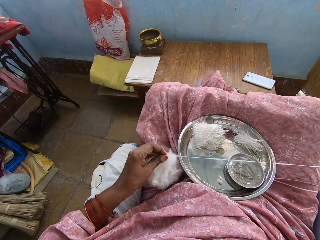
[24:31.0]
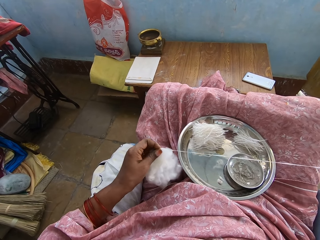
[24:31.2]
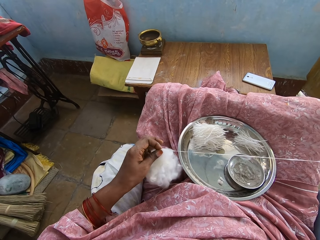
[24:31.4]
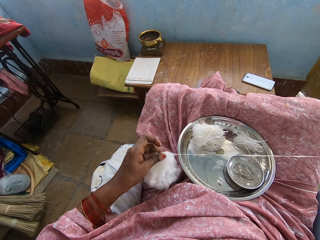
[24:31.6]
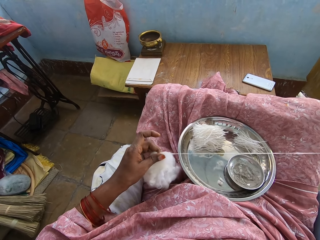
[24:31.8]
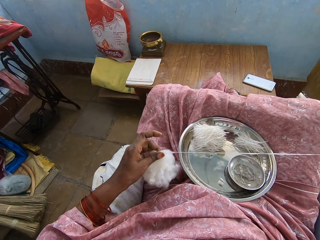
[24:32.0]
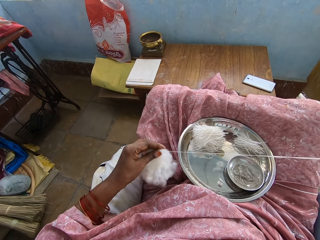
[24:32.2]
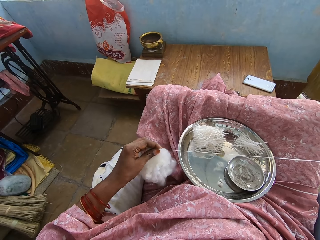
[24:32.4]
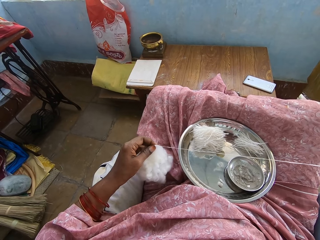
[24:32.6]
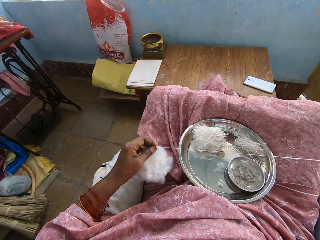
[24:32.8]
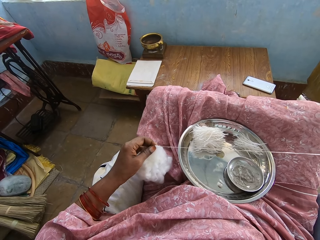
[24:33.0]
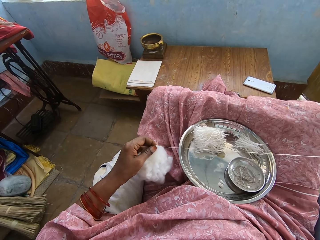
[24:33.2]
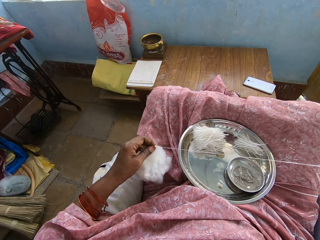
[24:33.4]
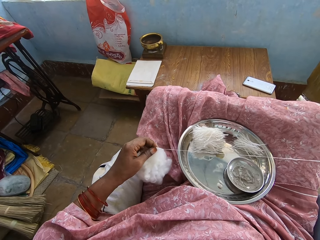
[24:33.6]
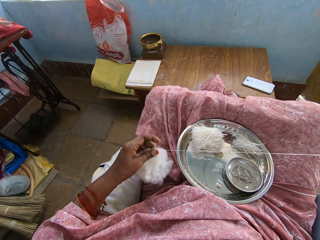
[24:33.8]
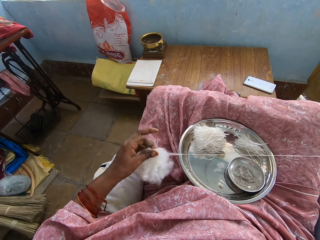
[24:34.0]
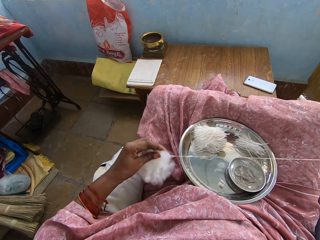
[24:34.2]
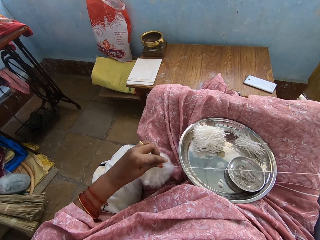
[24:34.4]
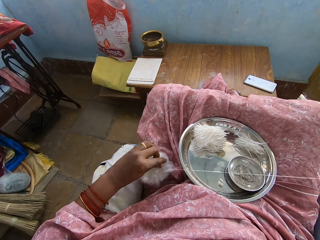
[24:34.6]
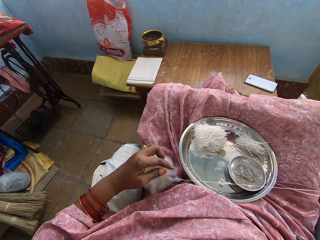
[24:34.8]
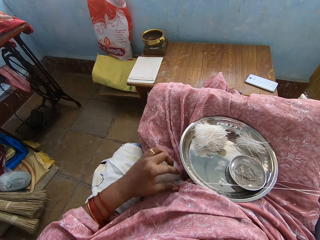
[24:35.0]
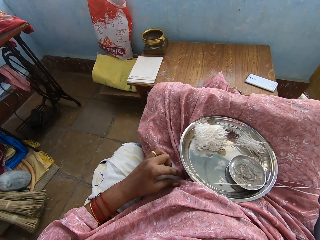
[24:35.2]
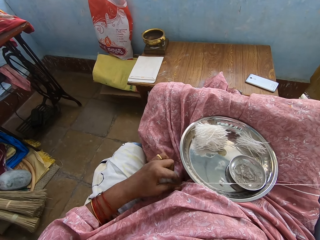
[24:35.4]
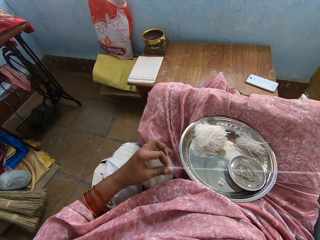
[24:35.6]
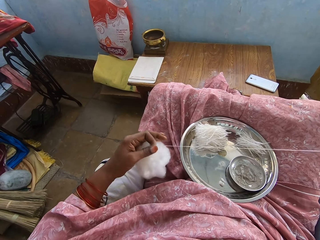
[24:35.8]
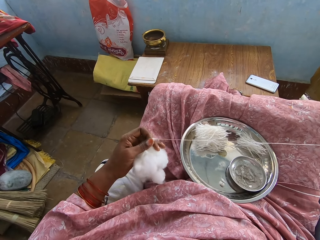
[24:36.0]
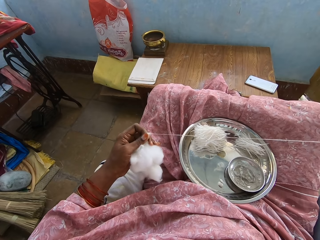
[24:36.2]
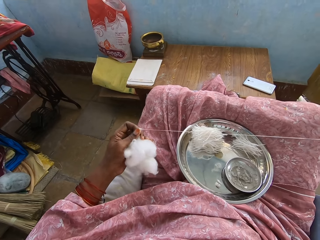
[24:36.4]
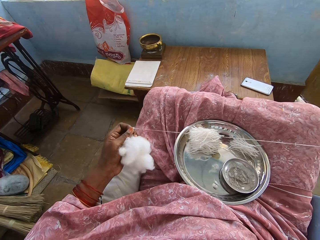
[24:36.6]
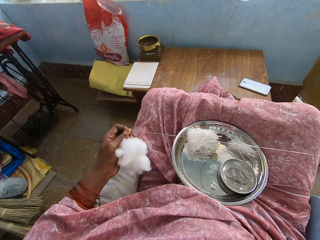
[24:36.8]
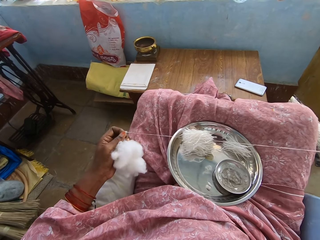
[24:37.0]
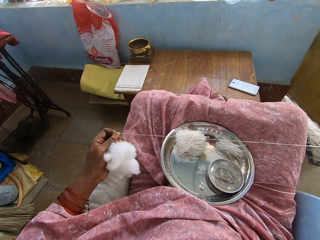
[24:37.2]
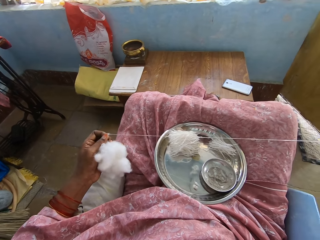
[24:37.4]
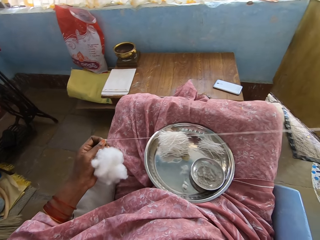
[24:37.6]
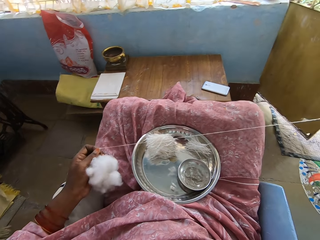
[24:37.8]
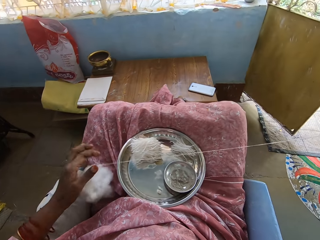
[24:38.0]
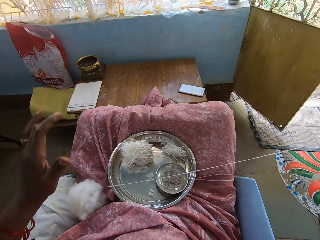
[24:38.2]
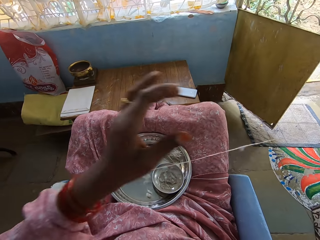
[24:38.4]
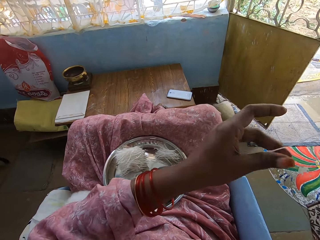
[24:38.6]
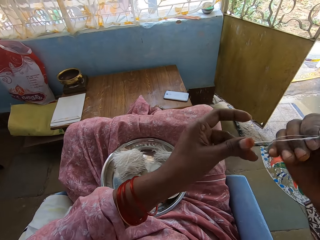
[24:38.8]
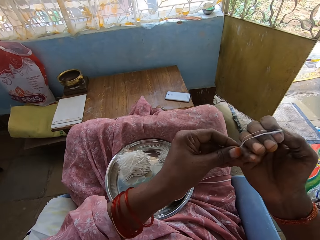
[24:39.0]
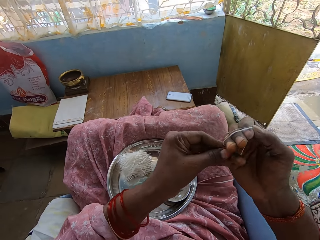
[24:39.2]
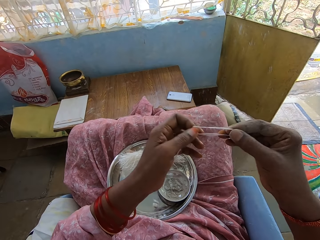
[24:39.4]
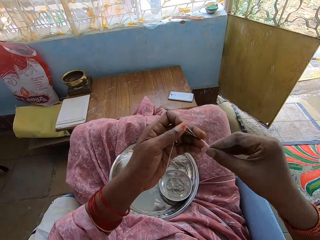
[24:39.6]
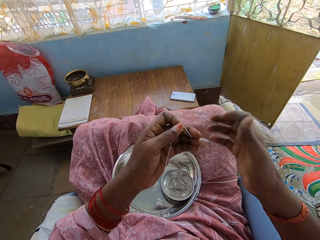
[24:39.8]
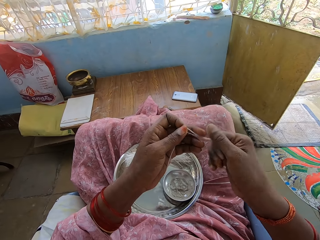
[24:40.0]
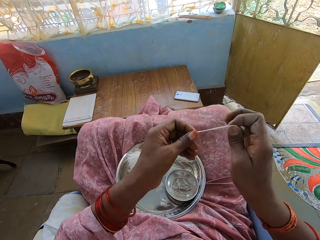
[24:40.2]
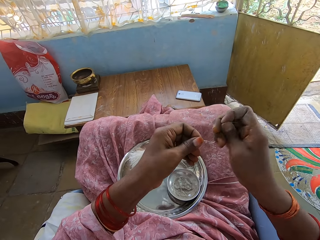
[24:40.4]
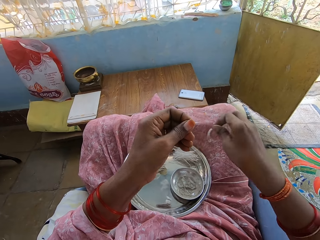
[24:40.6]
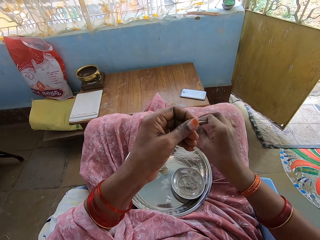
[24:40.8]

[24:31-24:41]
The camera wearer pulls a cotton string. They move a finger. They hold a cotton. They pull the cotton string. They move a finger. They hold the cotton. They hold the cloth. They move a finger. They hold the cotton. They pull the cotton string. They move a hand. They put the cotton down. They hold the cotton string. They cut the thread.

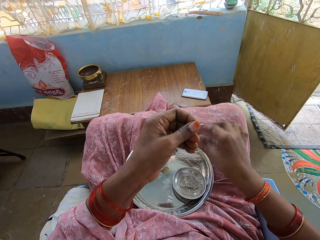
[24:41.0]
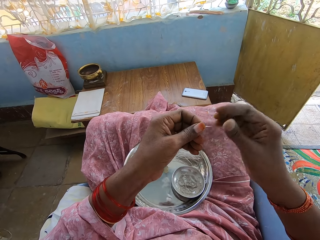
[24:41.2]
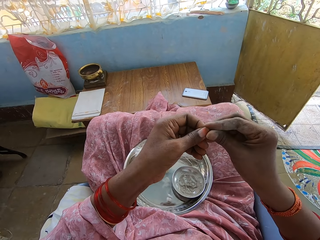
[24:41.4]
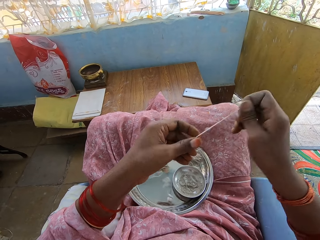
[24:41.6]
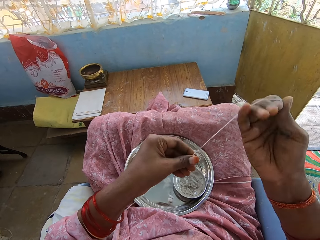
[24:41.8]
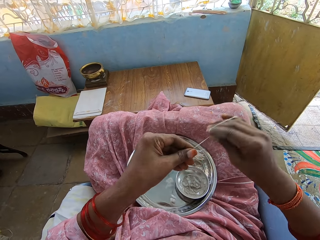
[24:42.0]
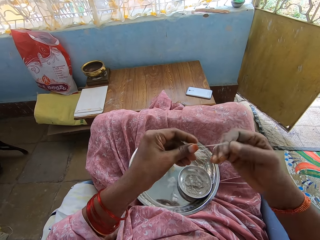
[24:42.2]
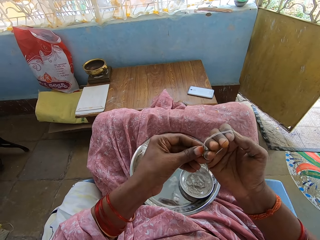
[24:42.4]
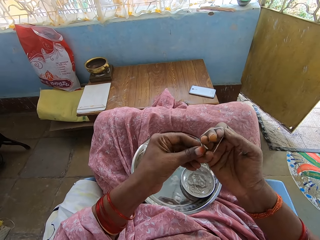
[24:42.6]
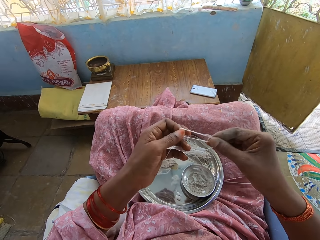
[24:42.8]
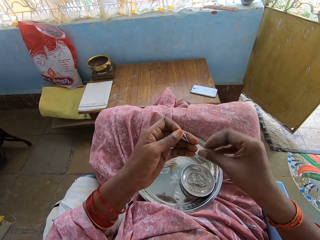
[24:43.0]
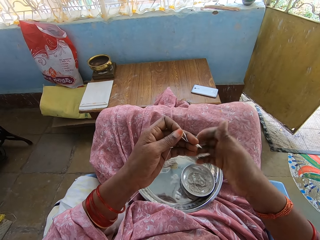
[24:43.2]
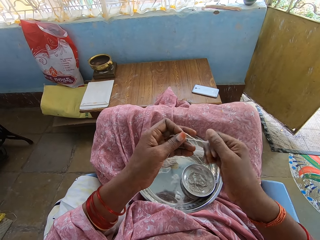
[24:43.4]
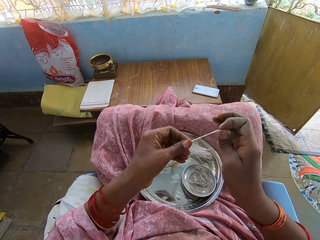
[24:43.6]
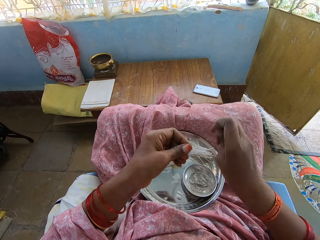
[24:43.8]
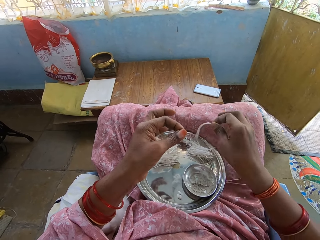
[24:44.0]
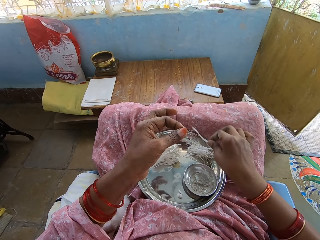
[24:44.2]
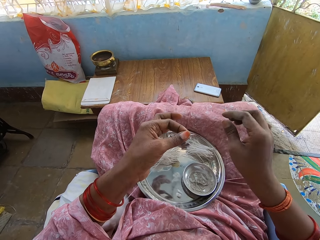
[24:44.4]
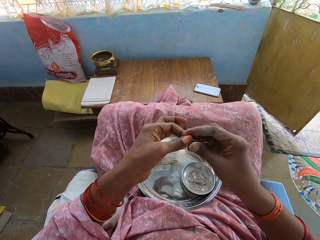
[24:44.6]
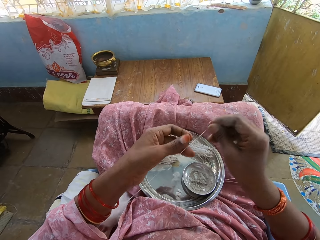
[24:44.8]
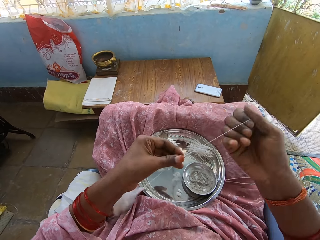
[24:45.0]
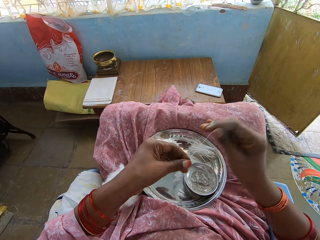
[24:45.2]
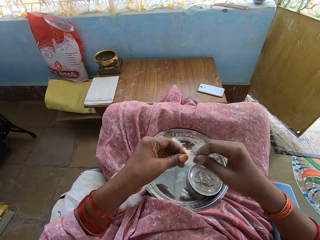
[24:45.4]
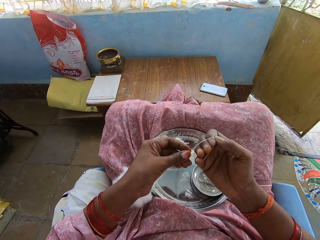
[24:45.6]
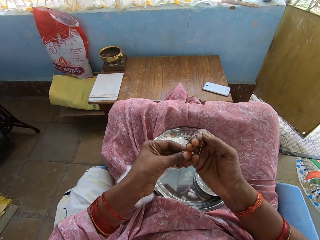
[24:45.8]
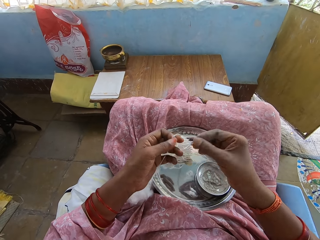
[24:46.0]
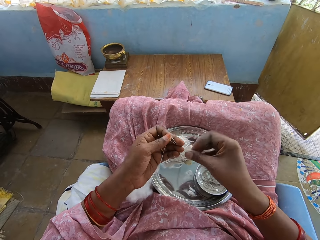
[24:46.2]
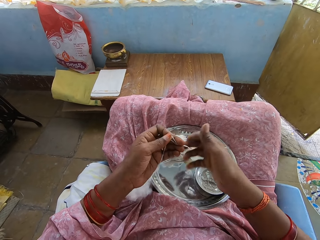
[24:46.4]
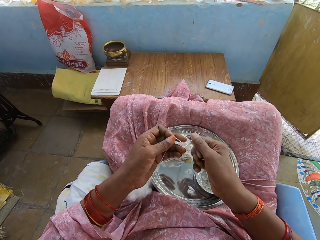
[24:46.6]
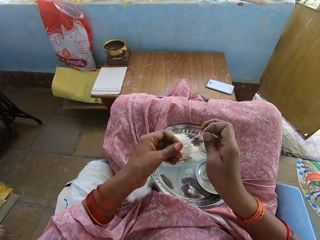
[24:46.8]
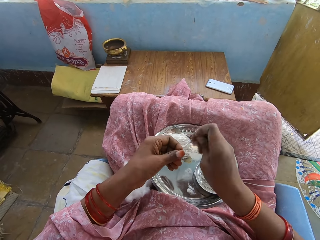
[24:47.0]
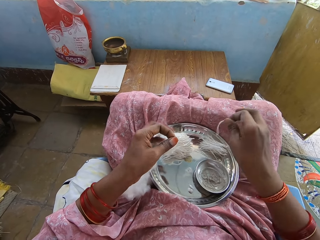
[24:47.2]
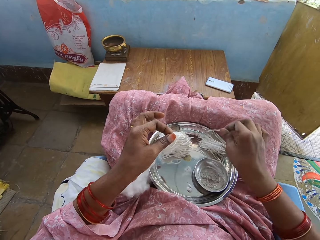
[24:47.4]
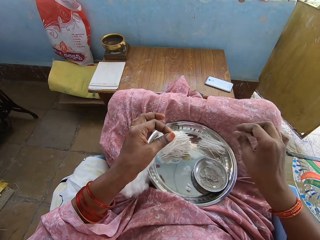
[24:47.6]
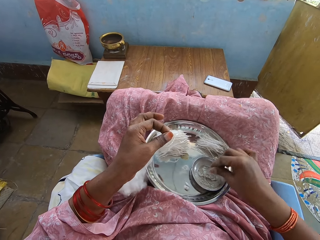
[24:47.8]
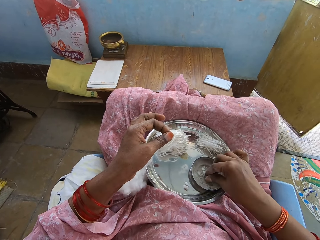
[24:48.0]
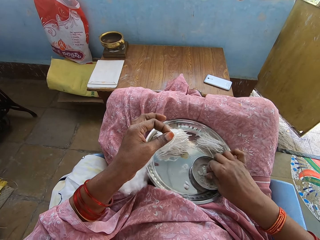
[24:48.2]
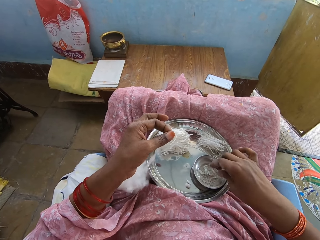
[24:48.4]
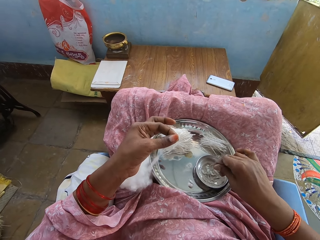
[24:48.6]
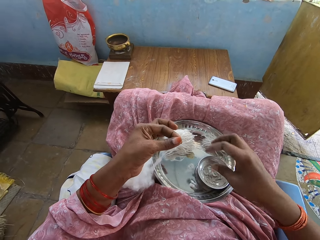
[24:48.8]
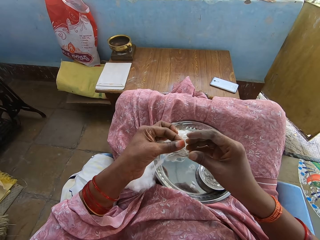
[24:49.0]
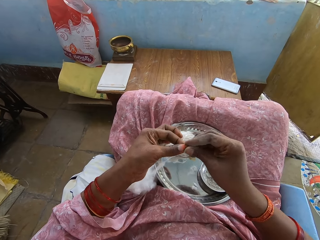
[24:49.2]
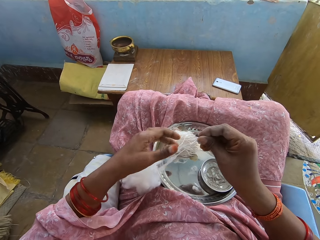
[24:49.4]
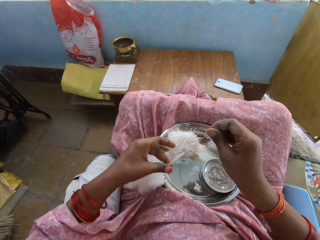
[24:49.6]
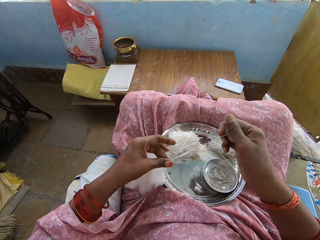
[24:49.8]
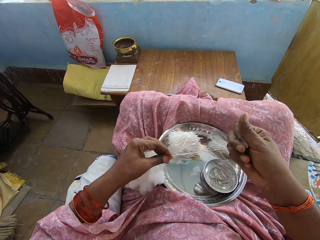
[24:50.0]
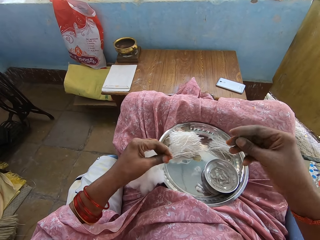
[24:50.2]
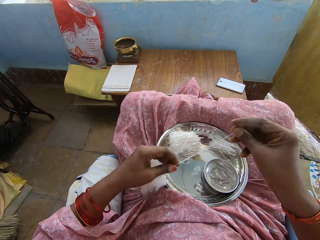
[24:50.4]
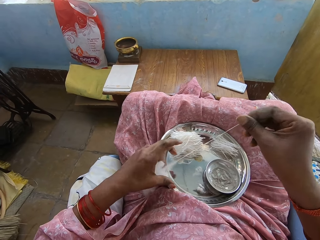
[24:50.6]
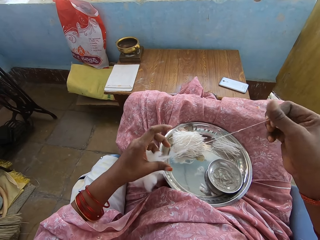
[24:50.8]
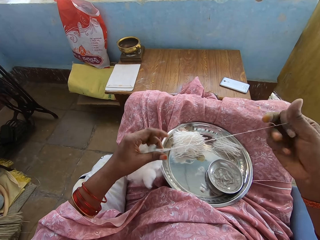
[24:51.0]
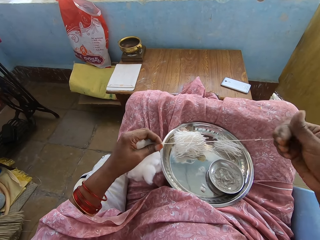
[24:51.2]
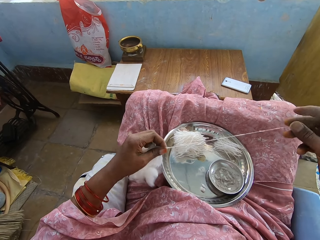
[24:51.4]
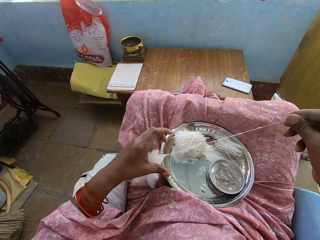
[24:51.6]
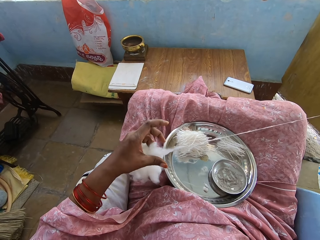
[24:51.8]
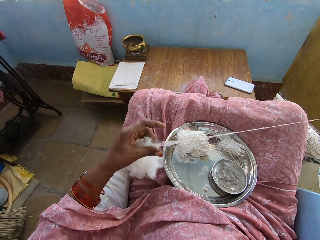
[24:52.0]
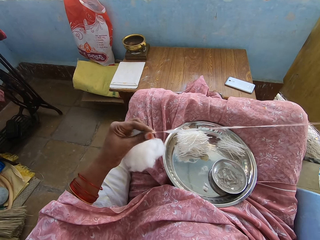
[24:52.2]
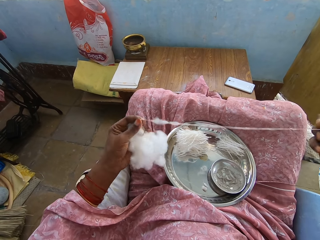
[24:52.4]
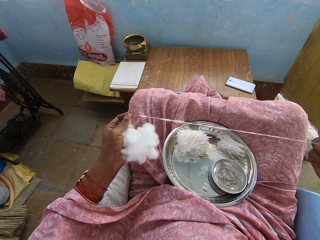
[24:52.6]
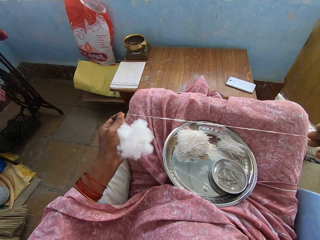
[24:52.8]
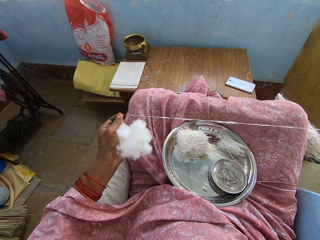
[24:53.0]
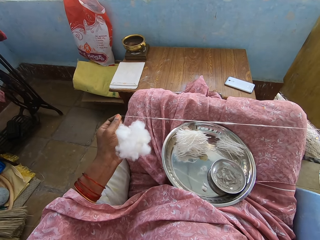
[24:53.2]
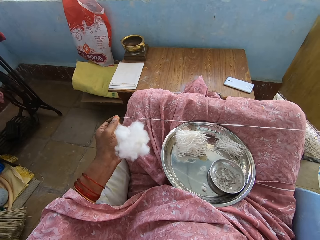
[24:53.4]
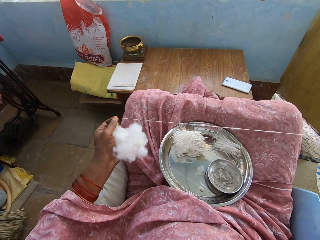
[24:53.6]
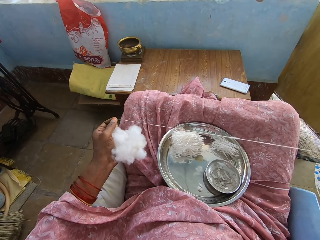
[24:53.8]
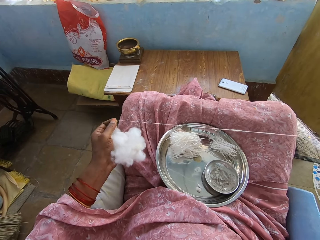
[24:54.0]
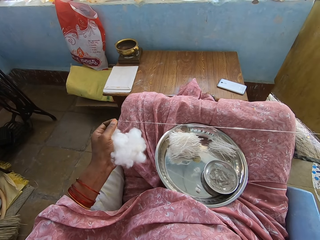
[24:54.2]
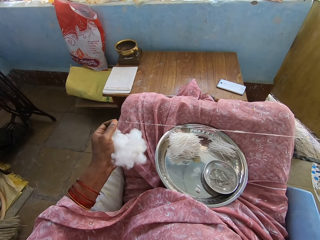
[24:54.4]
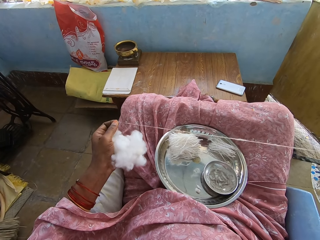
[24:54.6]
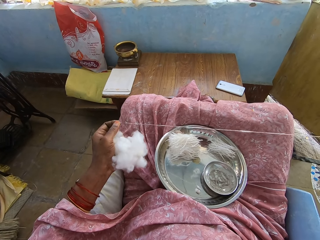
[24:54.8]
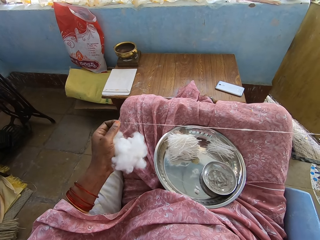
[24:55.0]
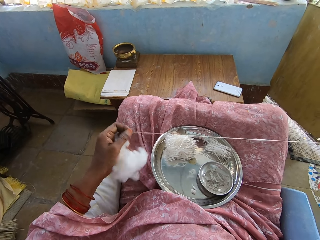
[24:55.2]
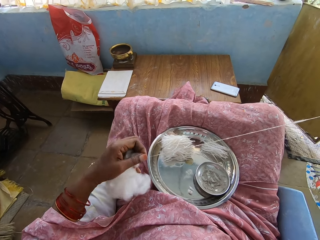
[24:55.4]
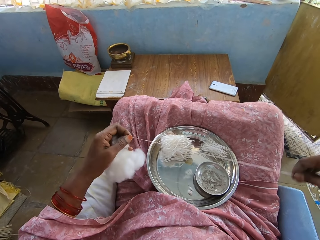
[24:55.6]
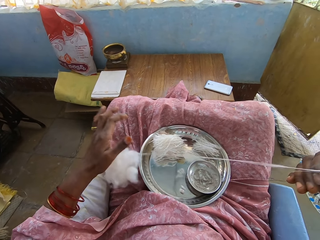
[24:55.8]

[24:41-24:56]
The camera wearer puts the thread in the tray. They tie the thread on the hand. They hold a cotton string. They roll the cotton string. They hold the cotton string. They cut the cotton string. They put the thread in the tray. They tie the thread on the hand. They hold the cotton string. They roll the cotton string. They hold the cotton string. They put the thread in the tray. They cut the cotton string. They tie the thread on the hand. They move the hand in the powder. They pick up an ash. They shake fingers. They hold the cotton string. They pull the thread. They move a hand. They hold the cotton string. They hold the cotton string again. They pull the cotton string.
